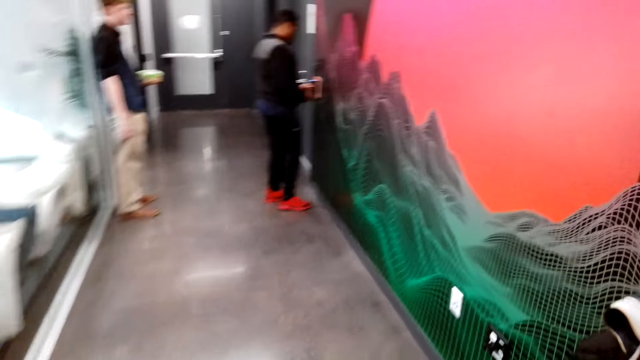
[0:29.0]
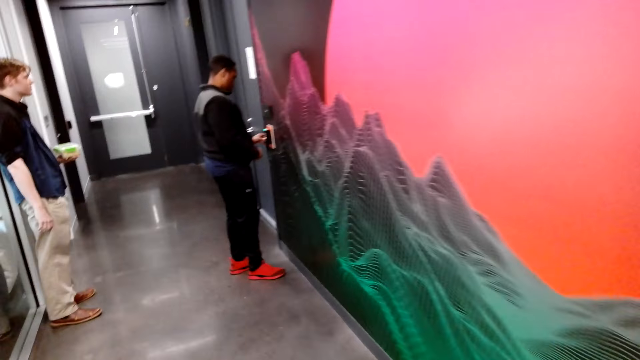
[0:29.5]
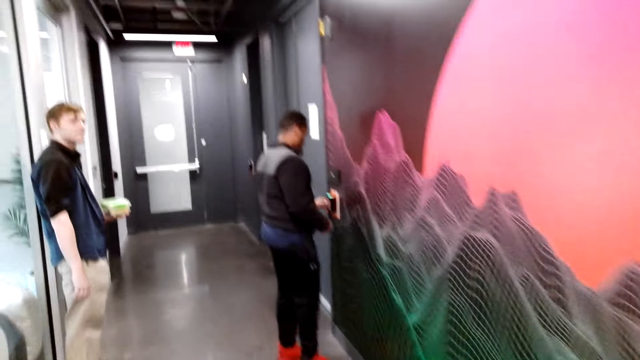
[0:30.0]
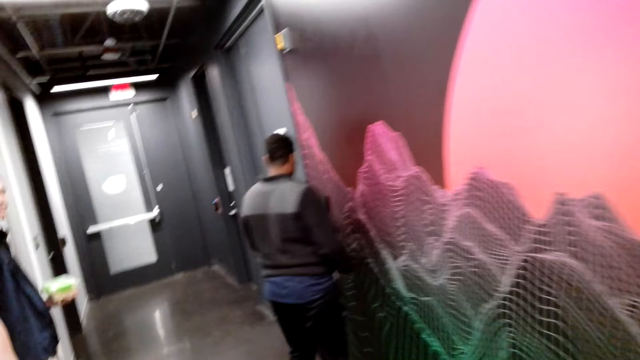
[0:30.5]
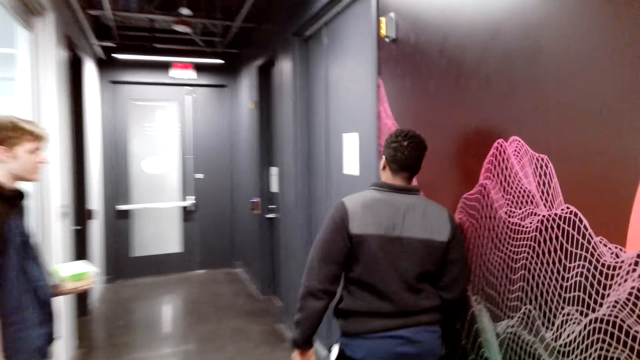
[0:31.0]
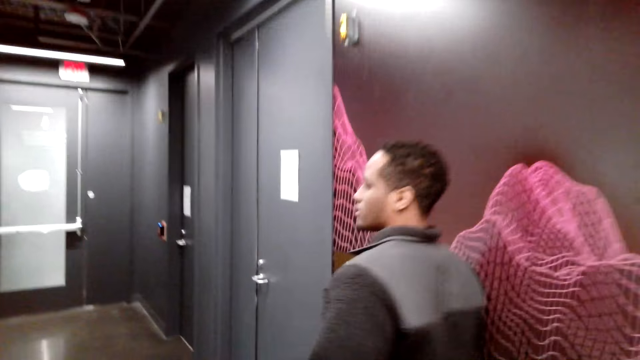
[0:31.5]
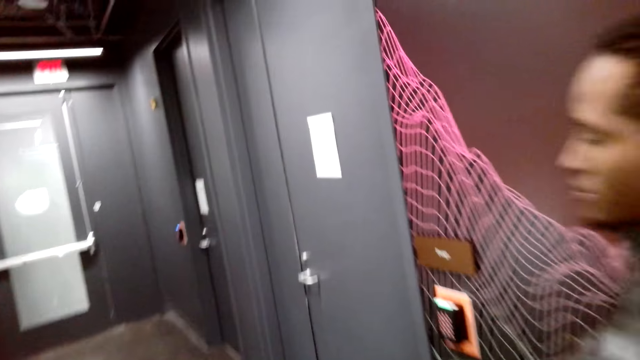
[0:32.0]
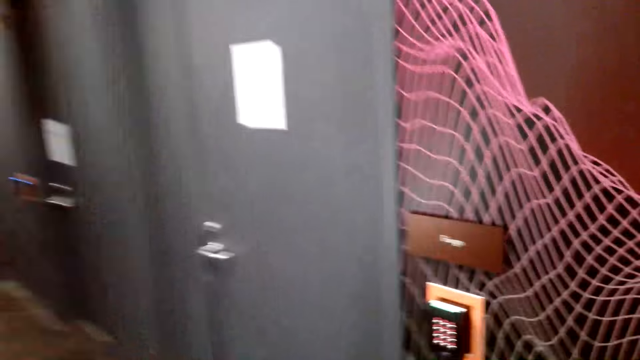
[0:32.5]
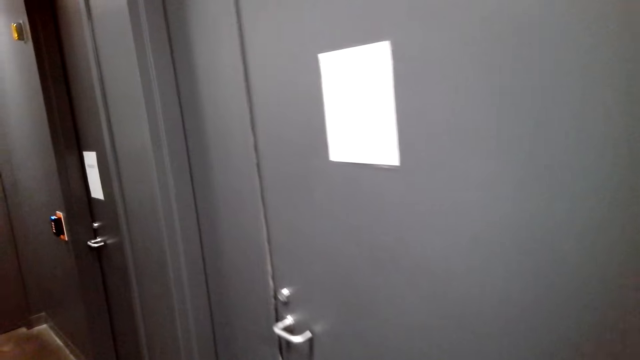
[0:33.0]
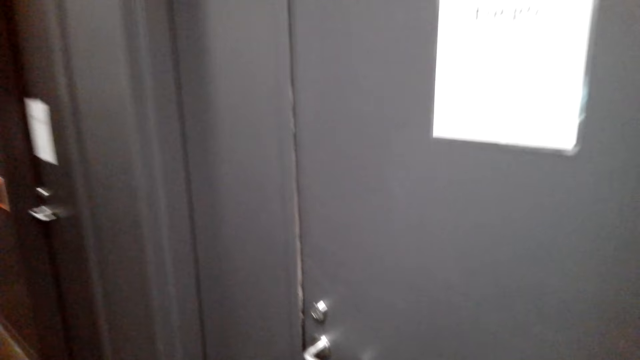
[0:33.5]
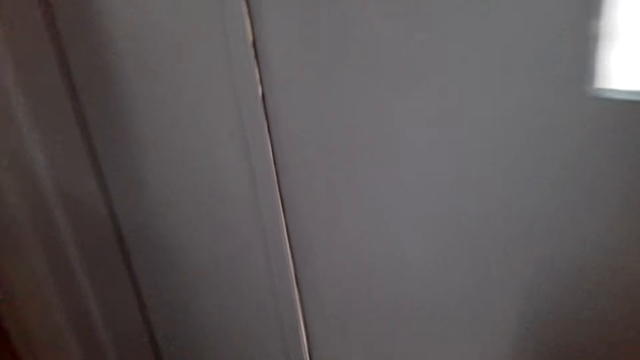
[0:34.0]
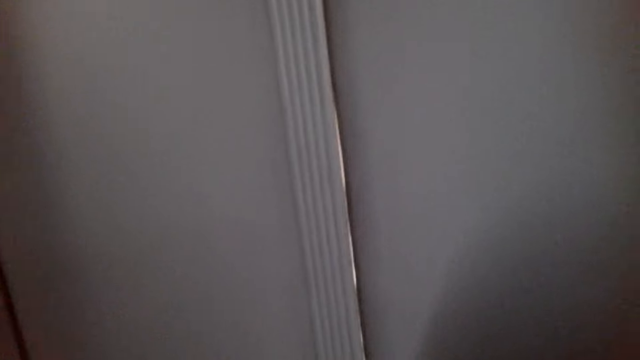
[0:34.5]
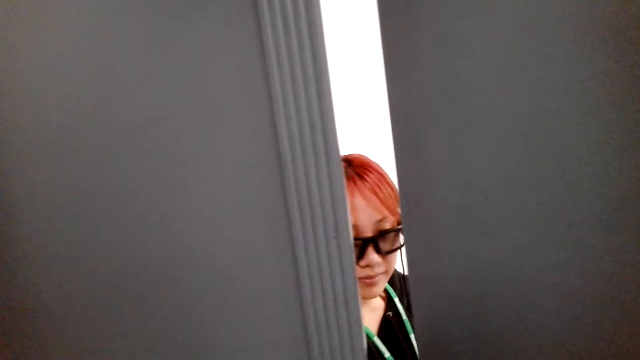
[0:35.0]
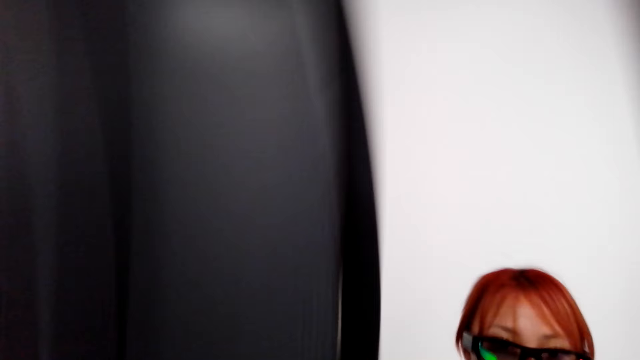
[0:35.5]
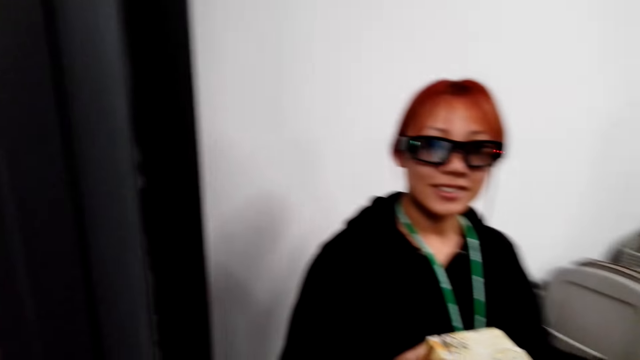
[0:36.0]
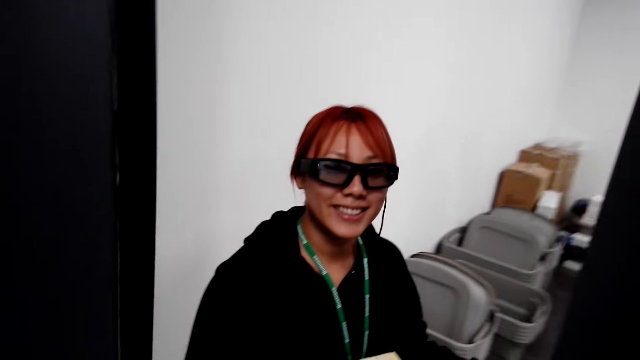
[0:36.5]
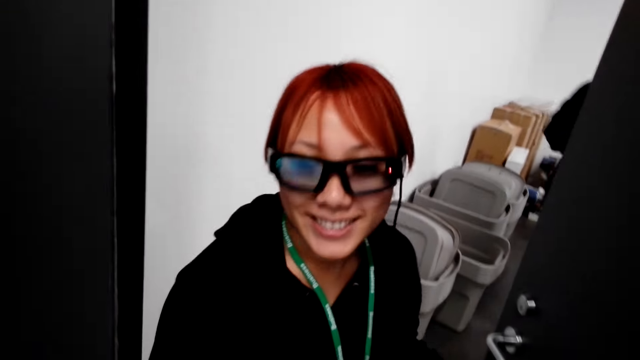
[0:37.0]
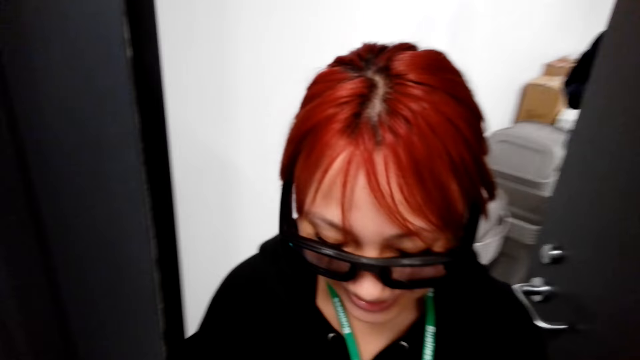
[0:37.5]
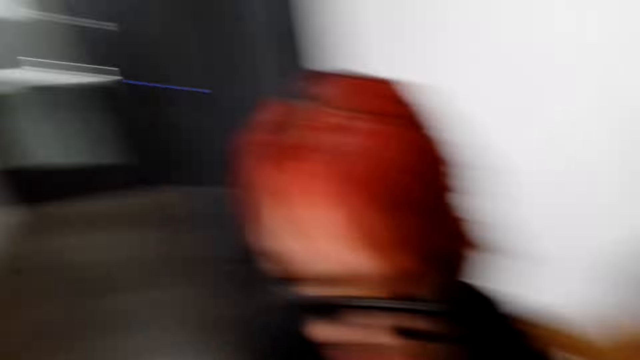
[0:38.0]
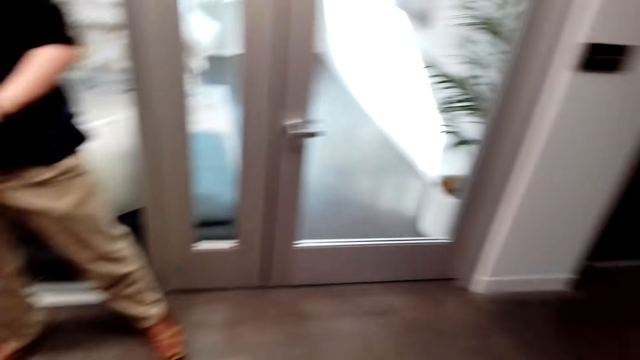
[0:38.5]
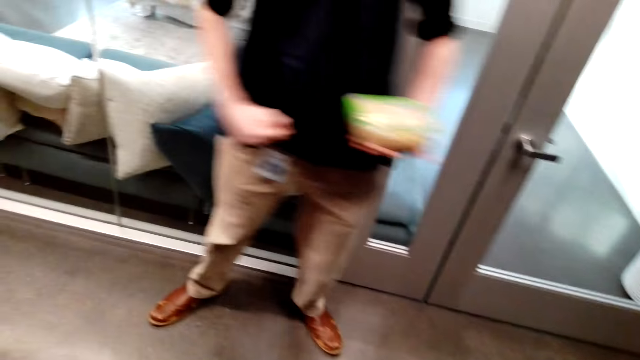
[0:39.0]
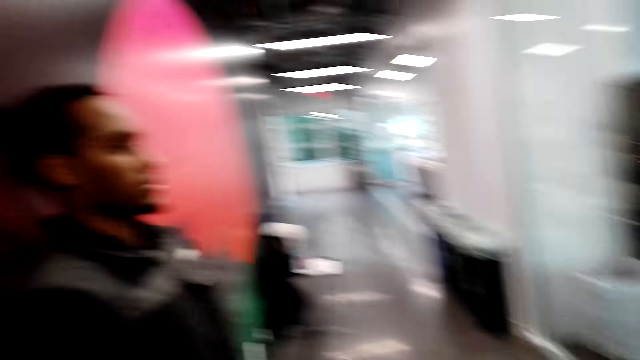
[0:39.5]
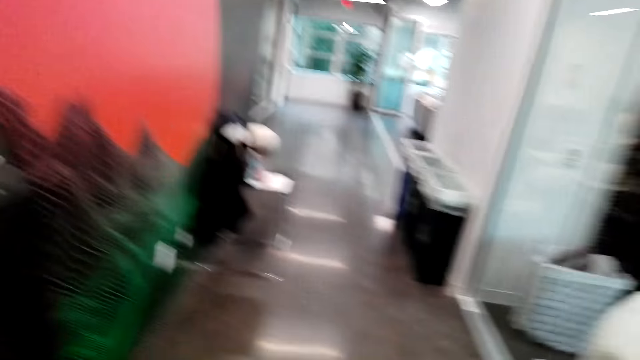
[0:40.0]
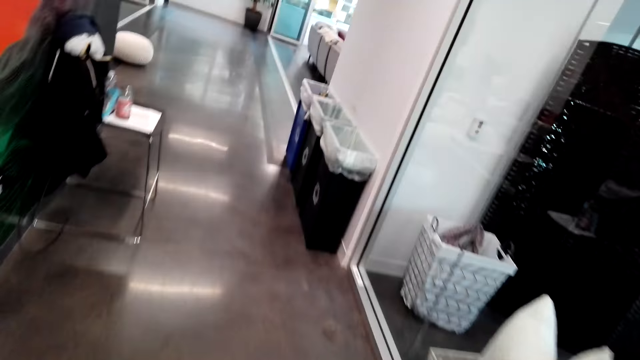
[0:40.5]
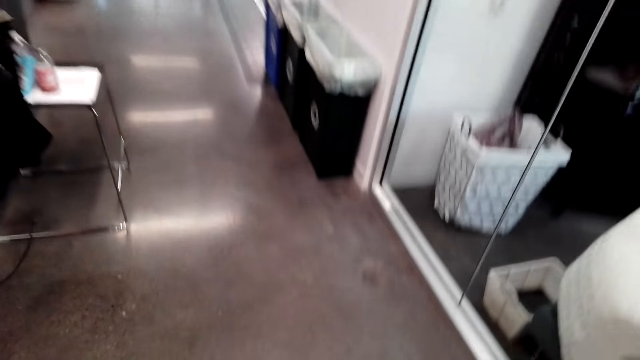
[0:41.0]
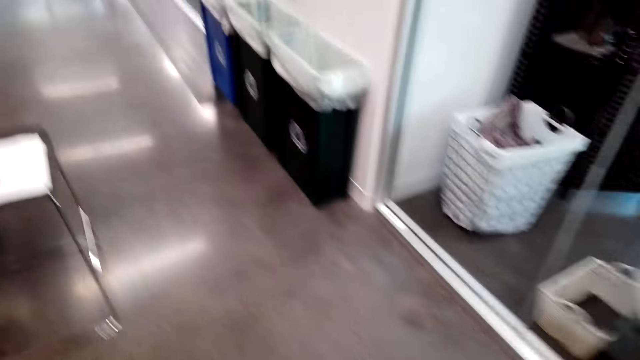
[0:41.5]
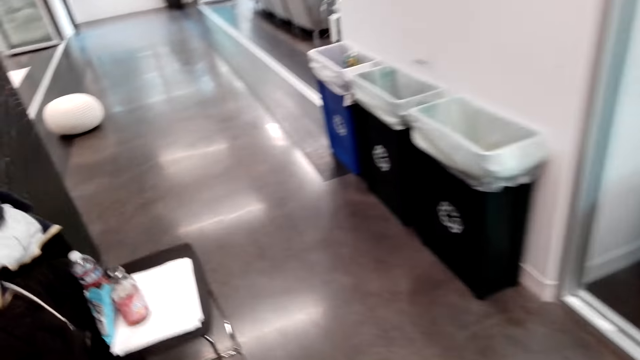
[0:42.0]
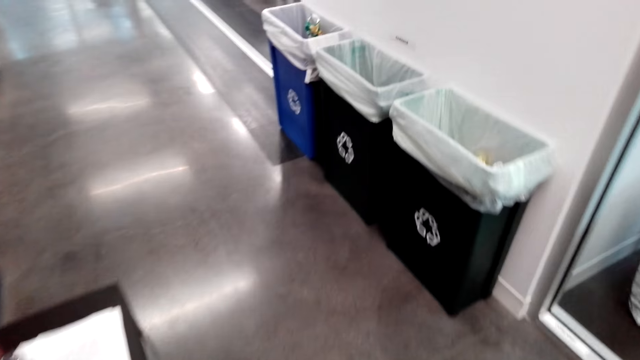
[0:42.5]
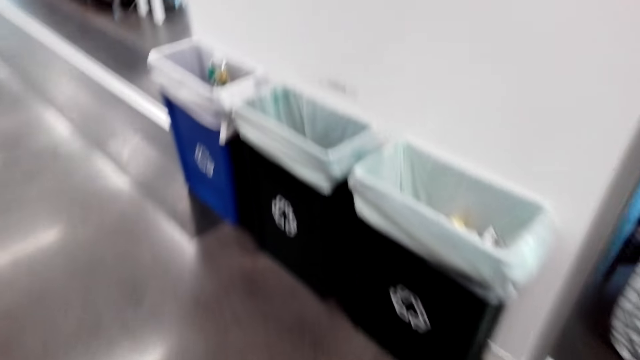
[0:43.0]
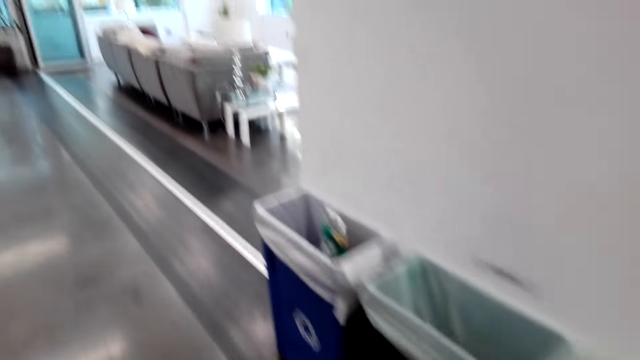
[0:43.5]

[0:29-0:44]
A person grabs a wall pattress. Another person leans against the wall. The first person talks to the other person. The camera wearer walks around and opens the door. A woman opens the door. The camera wearer talks to the woman. The woman smiles to the camera wearer. The woman walks around. The camera wearer looks around and turns around. The other person holds a tin in hand. The camera wearer looks around. The first person leans against the wall. The camera wearer stares around and walks around.

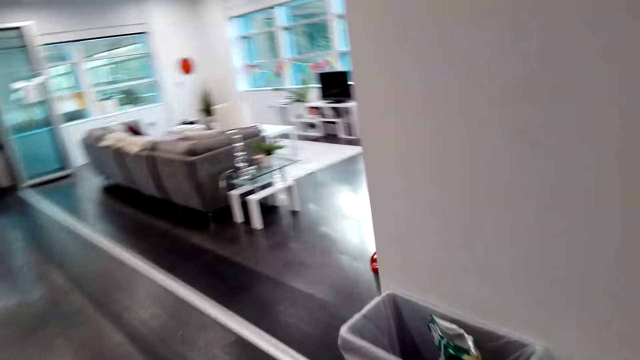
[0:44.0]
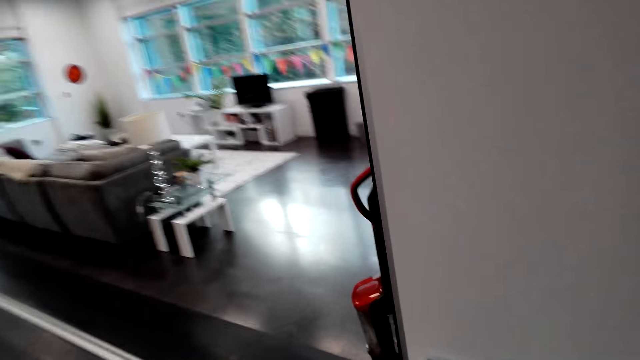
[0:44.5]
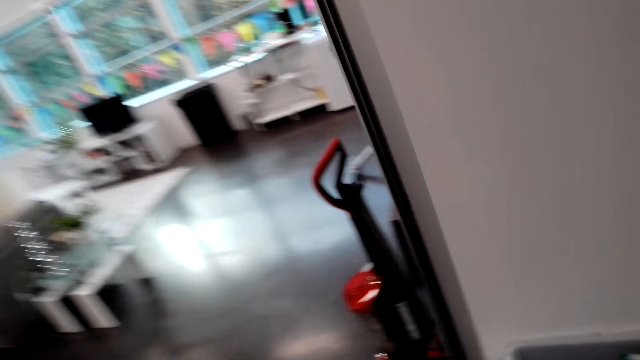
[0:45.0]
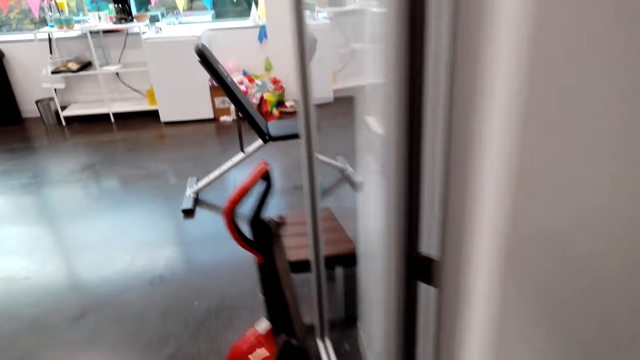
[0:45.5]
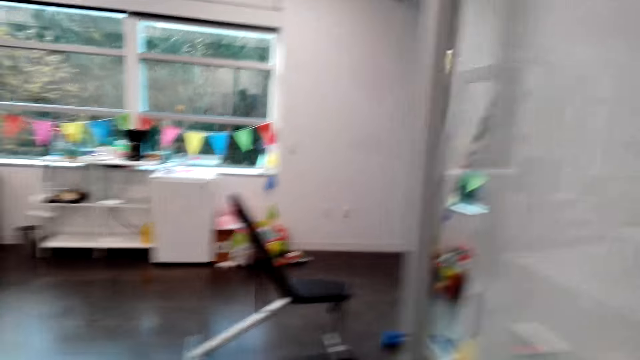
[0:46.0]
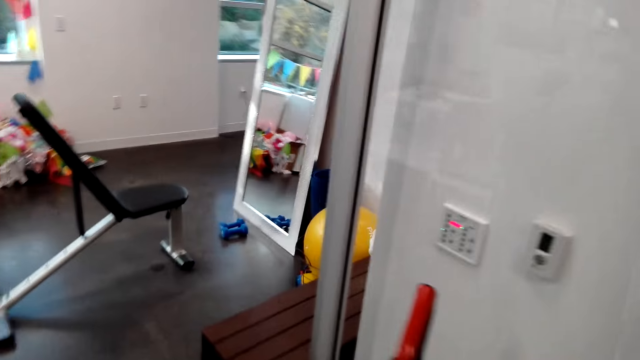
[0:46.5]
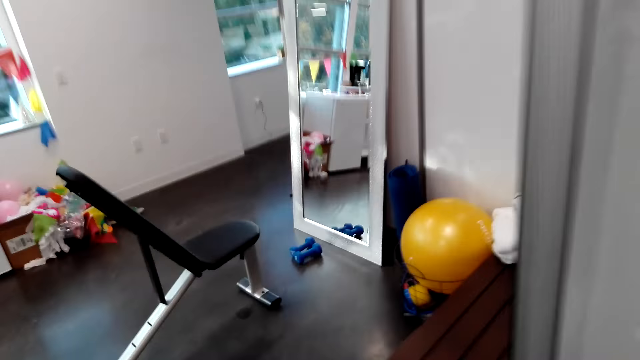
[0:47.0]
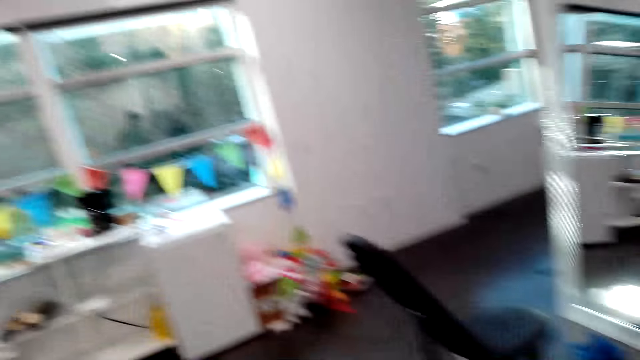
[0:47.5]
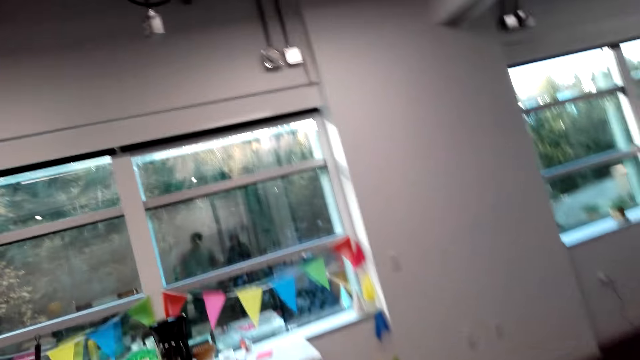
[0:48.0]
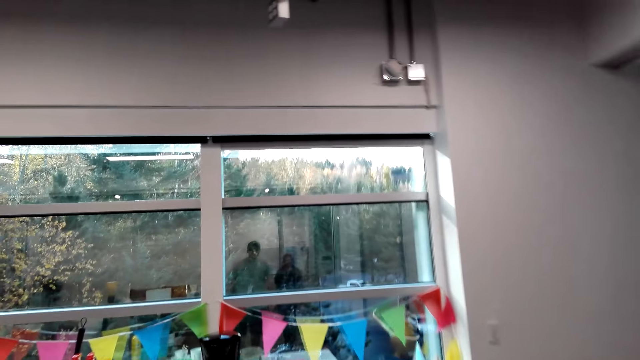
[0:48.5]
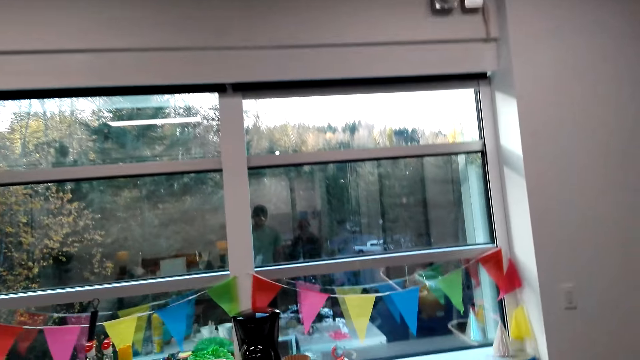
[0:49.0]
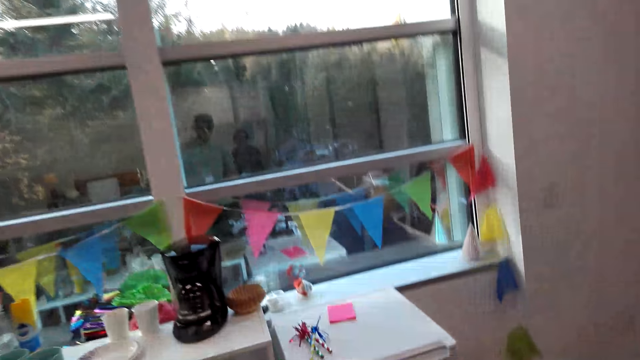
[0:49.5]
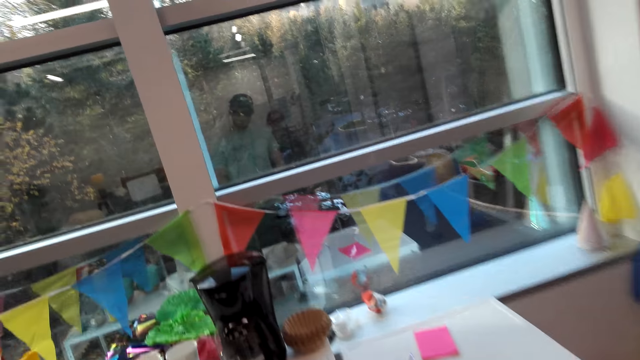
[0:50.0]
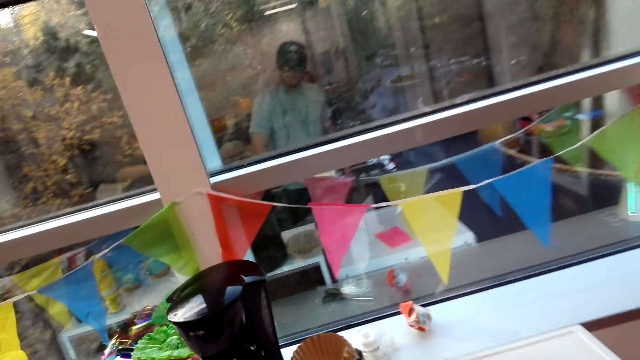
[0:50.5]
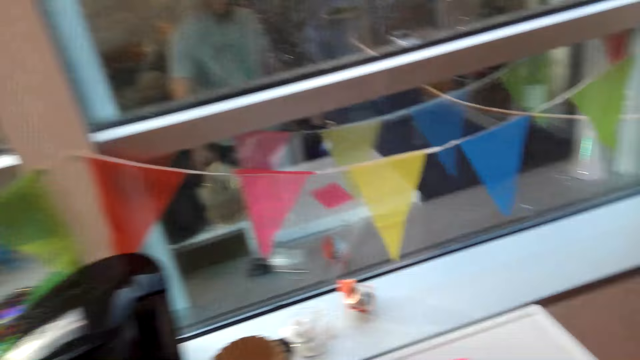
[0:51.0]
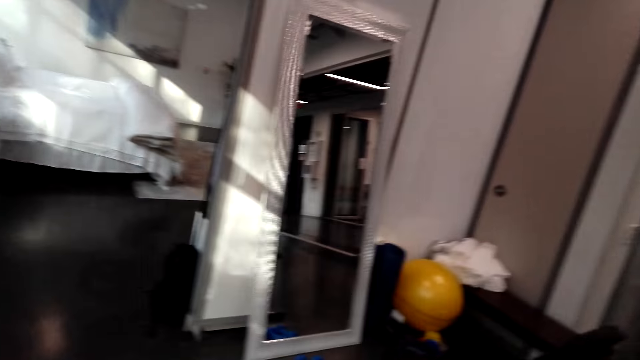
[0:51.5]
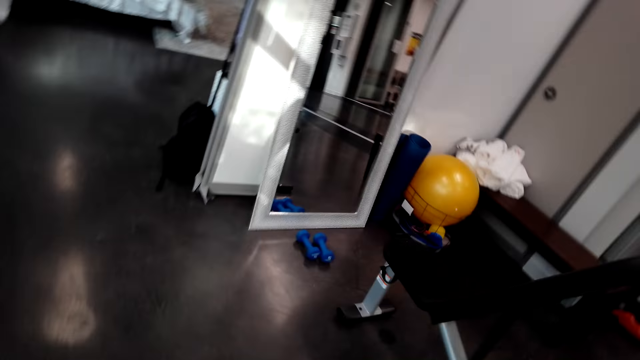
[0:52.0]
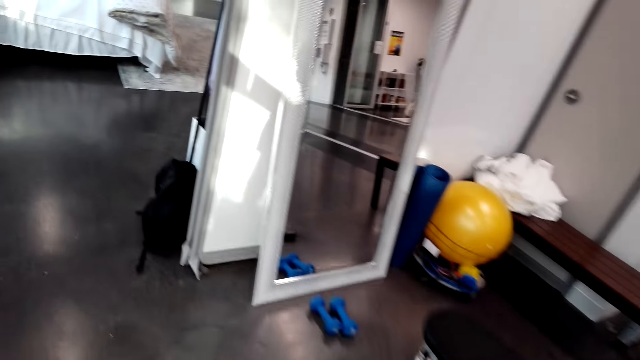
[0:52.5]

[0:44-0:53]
The camera wearer talks to a person, walks around, talks to the person, and walks around. They turn around and stare around.
